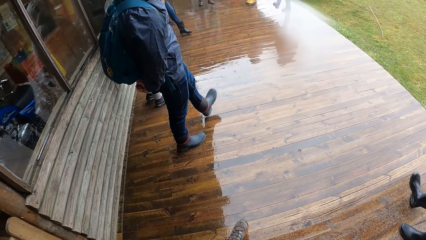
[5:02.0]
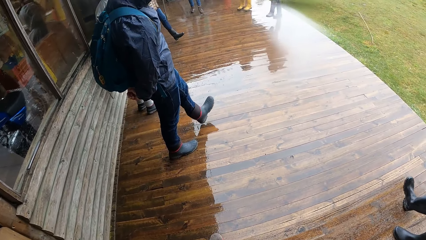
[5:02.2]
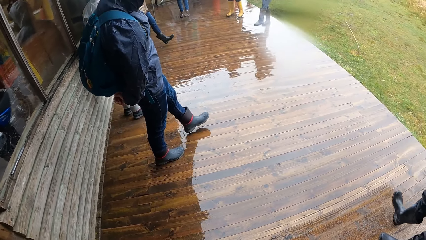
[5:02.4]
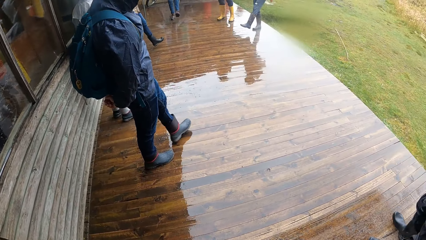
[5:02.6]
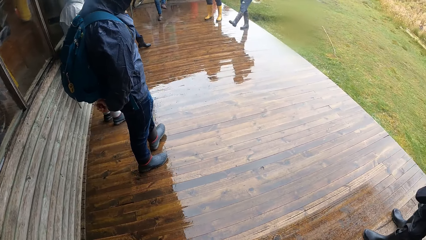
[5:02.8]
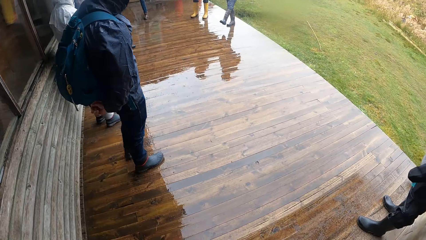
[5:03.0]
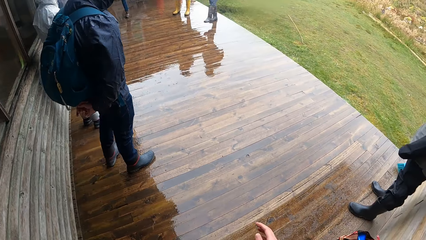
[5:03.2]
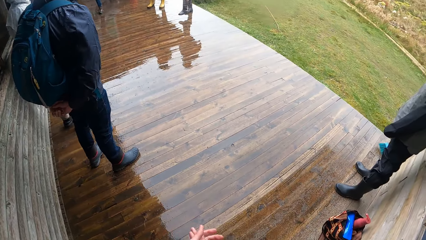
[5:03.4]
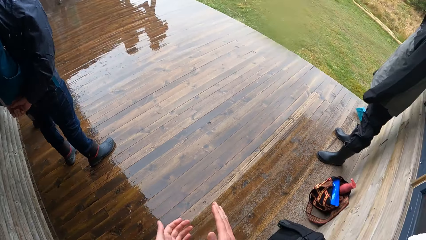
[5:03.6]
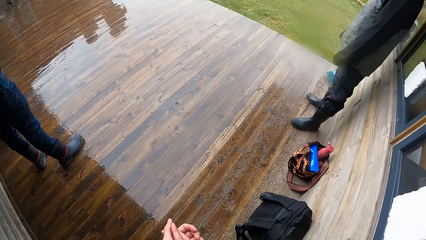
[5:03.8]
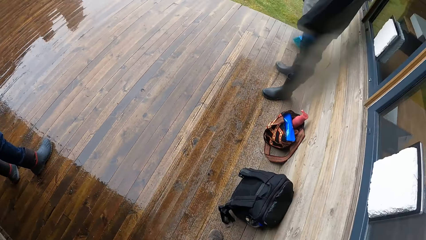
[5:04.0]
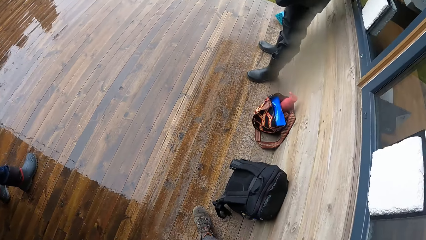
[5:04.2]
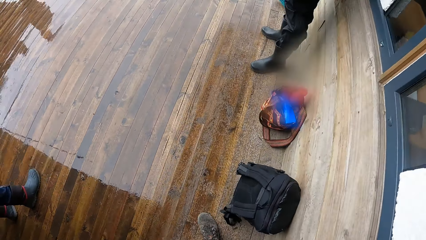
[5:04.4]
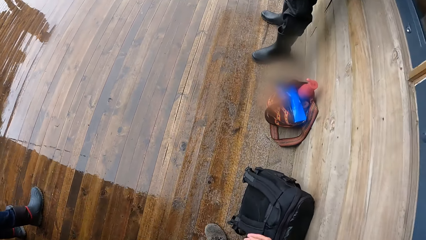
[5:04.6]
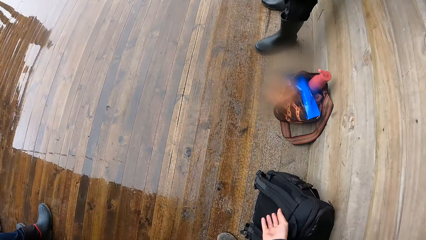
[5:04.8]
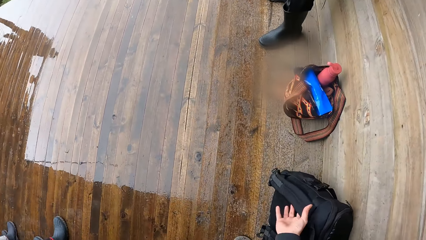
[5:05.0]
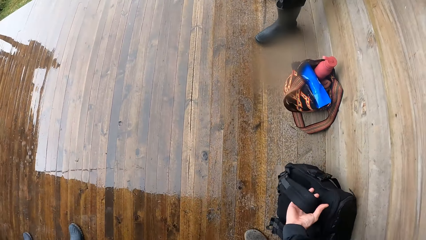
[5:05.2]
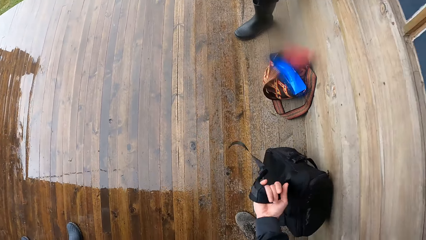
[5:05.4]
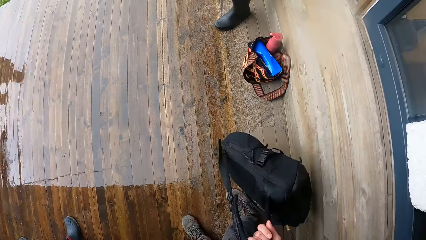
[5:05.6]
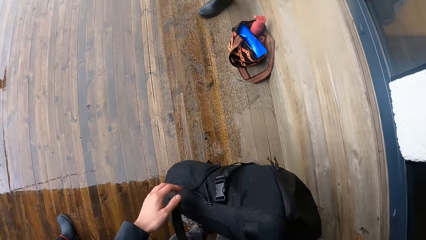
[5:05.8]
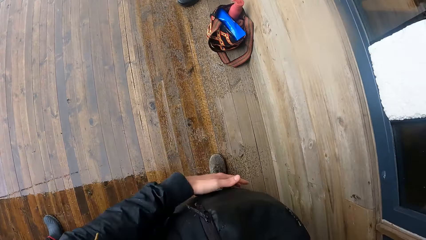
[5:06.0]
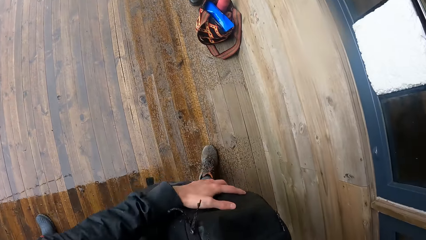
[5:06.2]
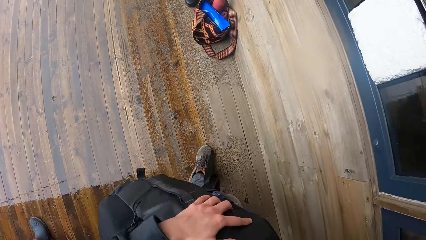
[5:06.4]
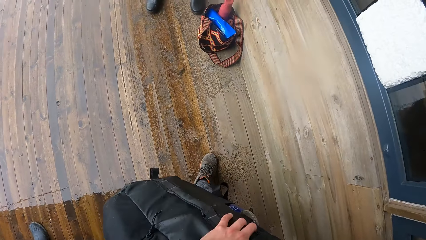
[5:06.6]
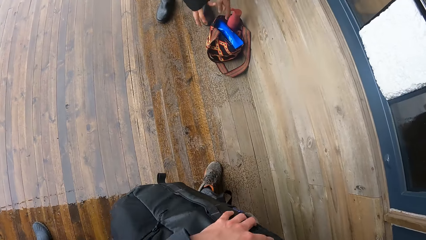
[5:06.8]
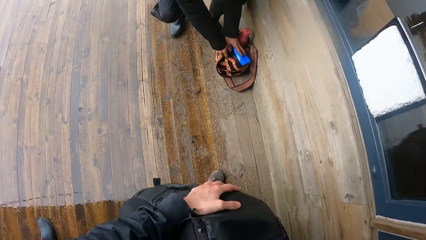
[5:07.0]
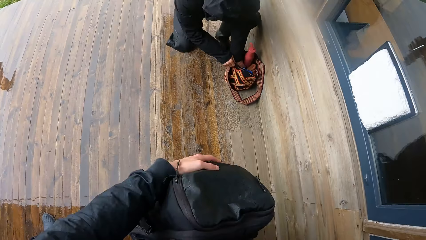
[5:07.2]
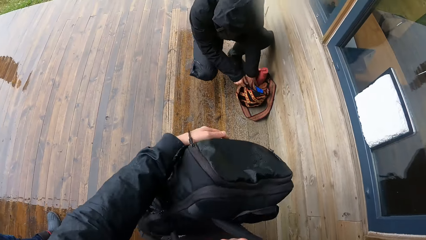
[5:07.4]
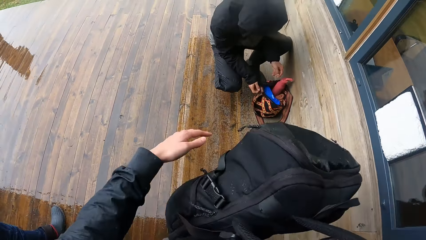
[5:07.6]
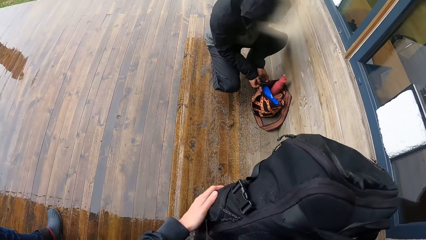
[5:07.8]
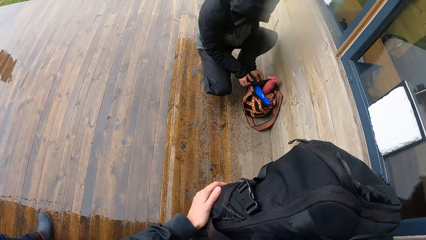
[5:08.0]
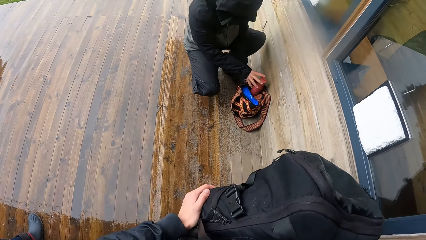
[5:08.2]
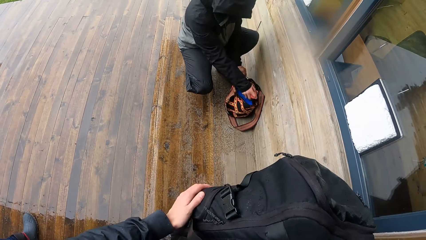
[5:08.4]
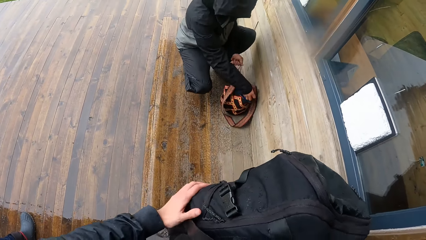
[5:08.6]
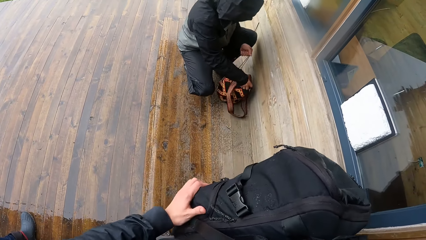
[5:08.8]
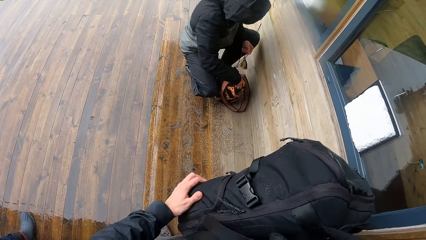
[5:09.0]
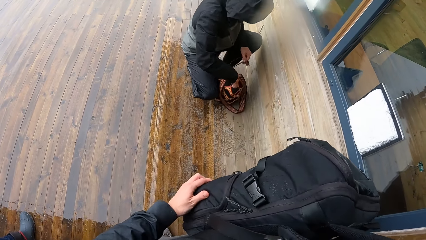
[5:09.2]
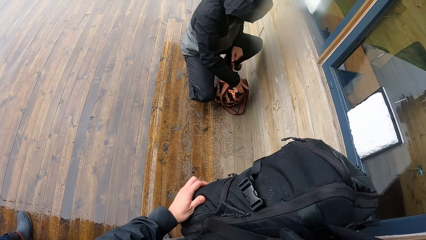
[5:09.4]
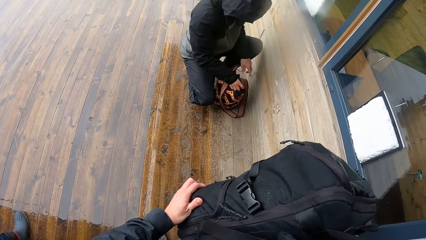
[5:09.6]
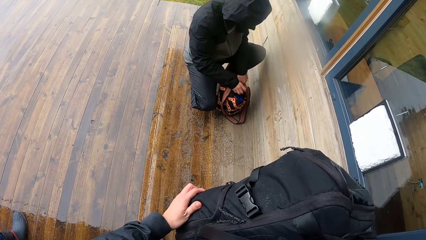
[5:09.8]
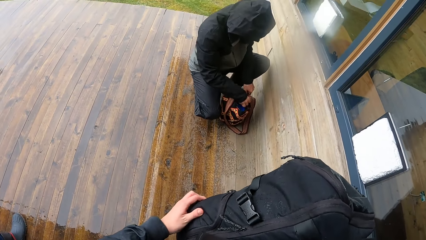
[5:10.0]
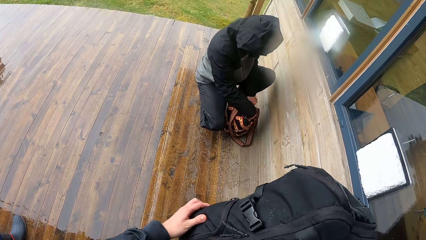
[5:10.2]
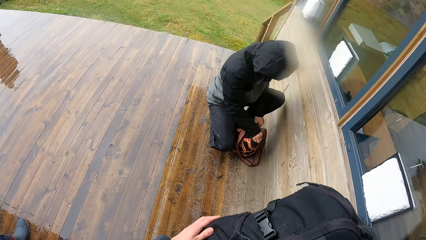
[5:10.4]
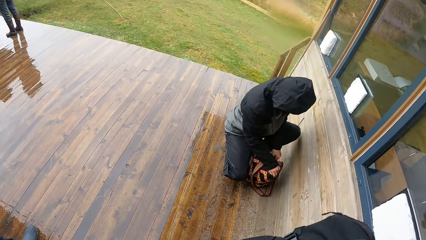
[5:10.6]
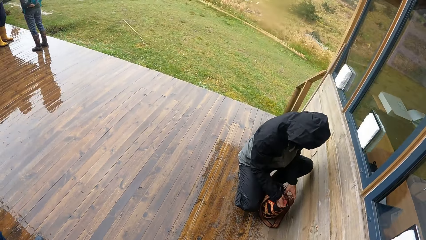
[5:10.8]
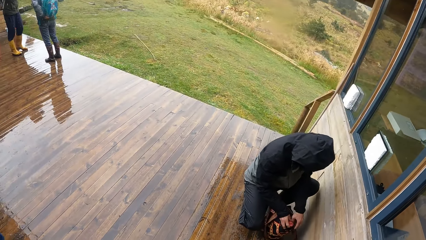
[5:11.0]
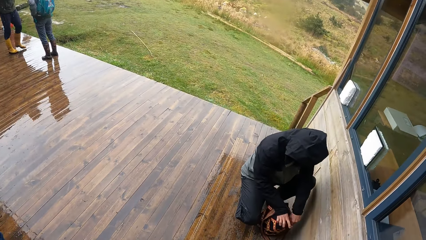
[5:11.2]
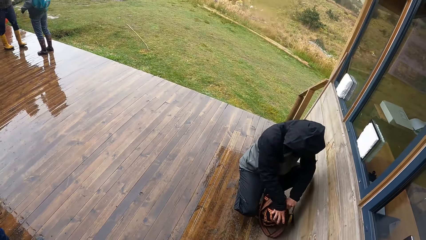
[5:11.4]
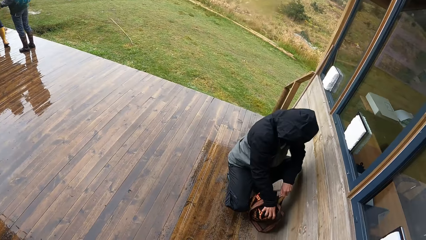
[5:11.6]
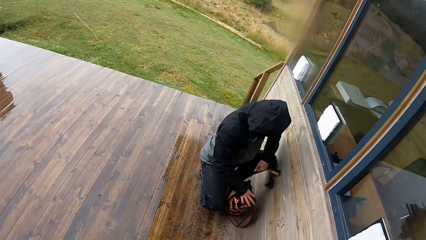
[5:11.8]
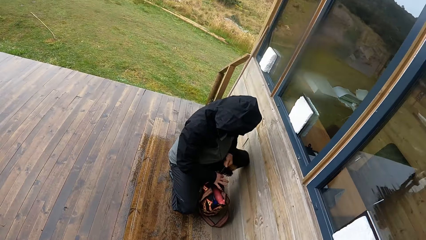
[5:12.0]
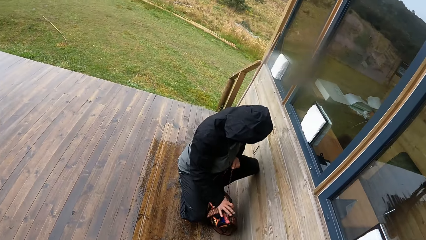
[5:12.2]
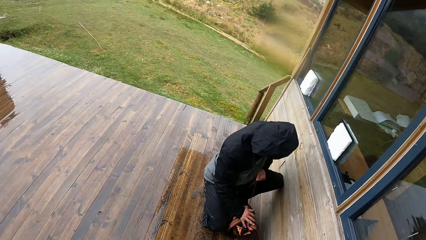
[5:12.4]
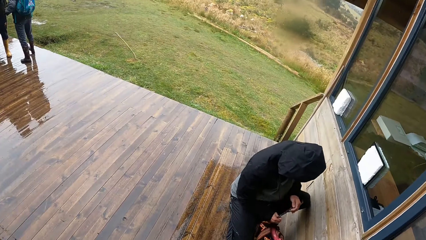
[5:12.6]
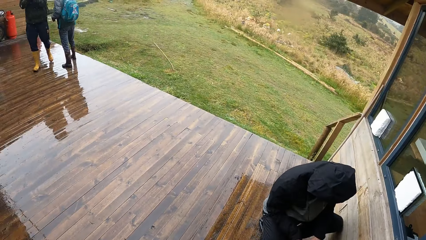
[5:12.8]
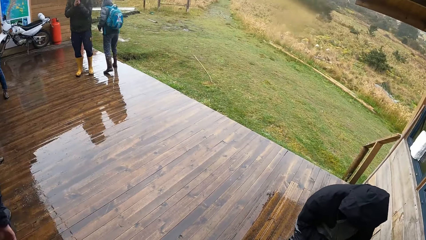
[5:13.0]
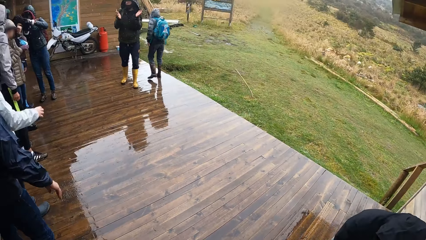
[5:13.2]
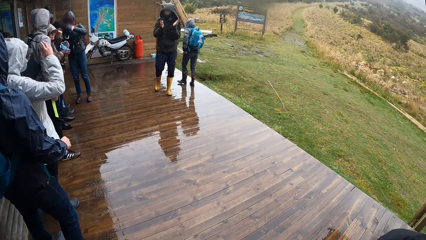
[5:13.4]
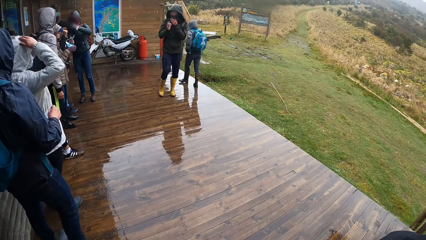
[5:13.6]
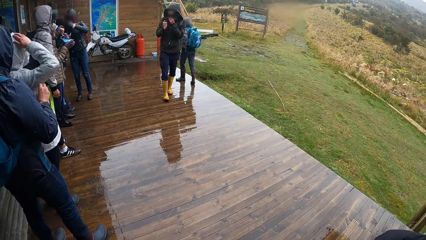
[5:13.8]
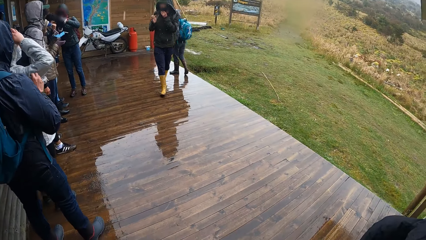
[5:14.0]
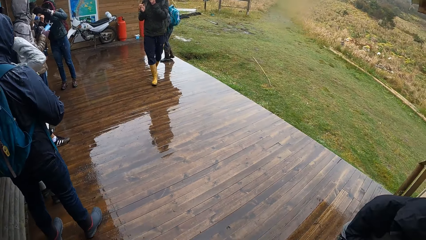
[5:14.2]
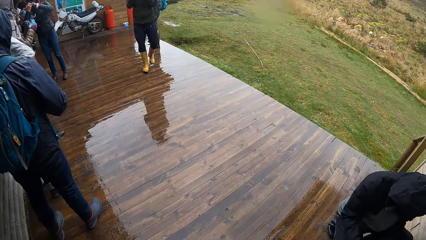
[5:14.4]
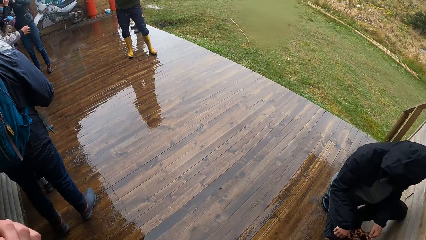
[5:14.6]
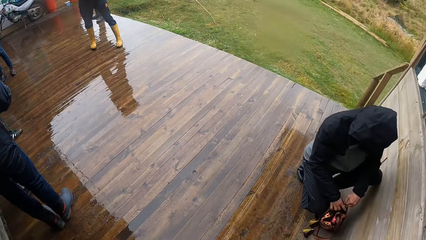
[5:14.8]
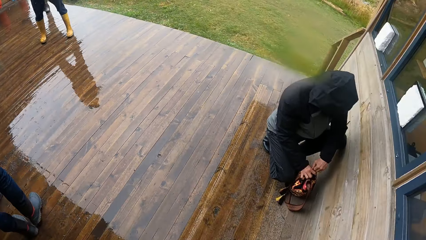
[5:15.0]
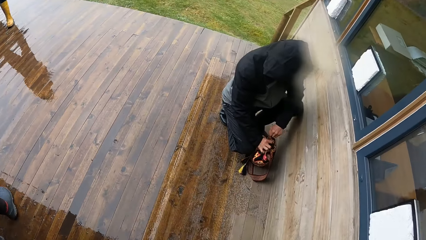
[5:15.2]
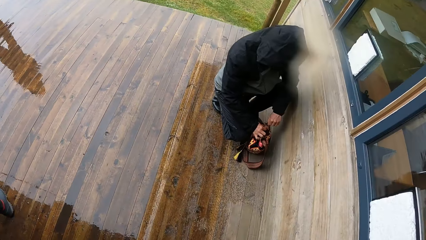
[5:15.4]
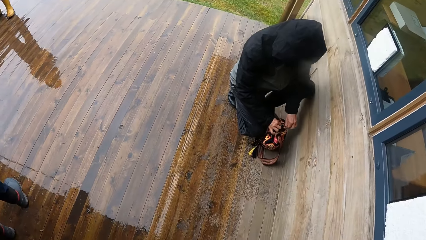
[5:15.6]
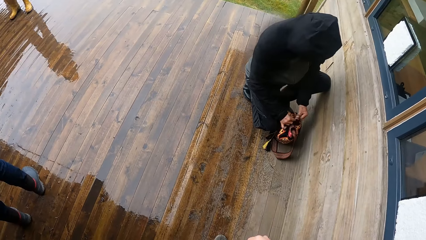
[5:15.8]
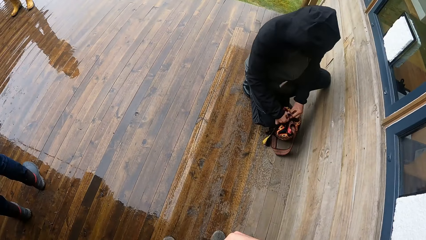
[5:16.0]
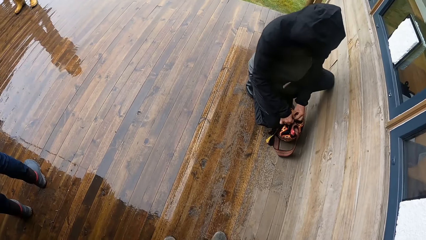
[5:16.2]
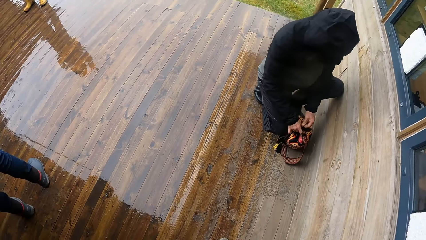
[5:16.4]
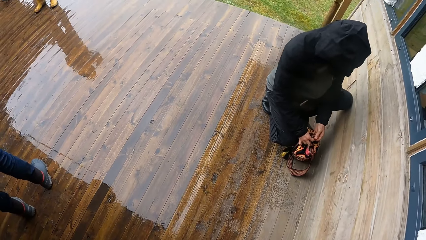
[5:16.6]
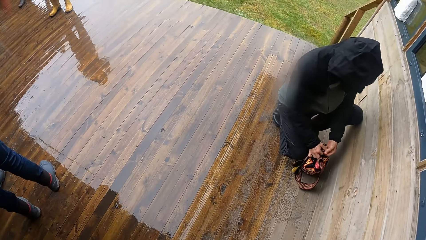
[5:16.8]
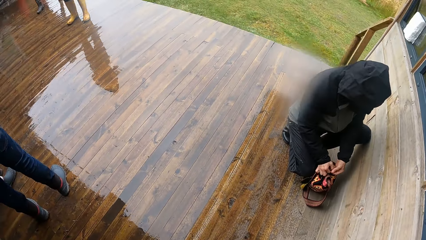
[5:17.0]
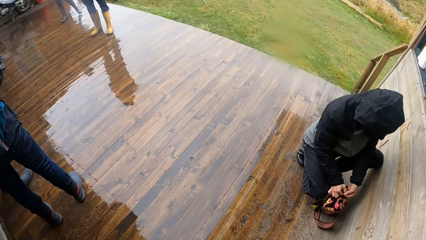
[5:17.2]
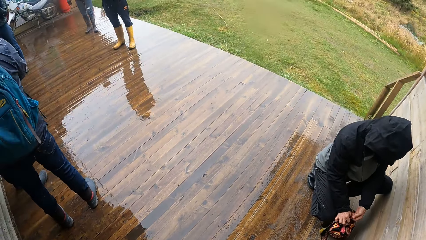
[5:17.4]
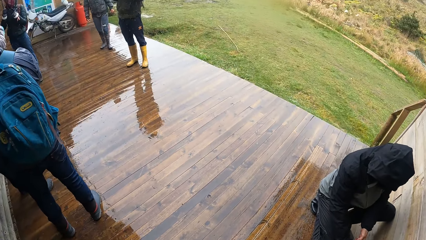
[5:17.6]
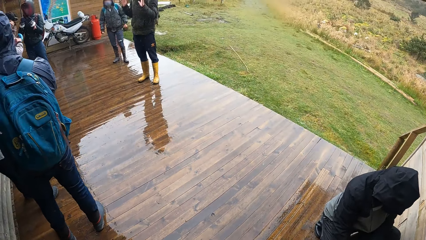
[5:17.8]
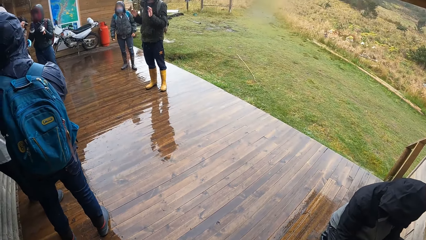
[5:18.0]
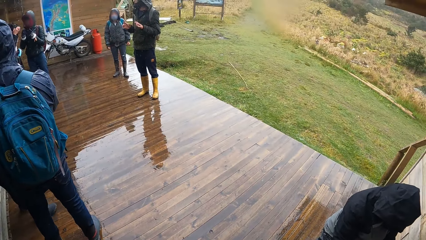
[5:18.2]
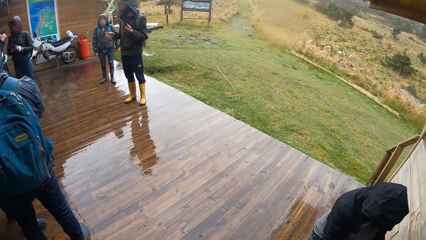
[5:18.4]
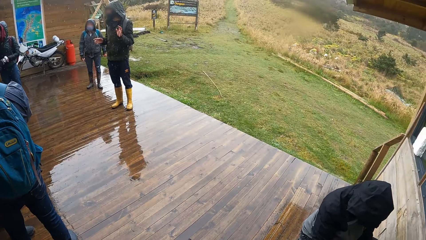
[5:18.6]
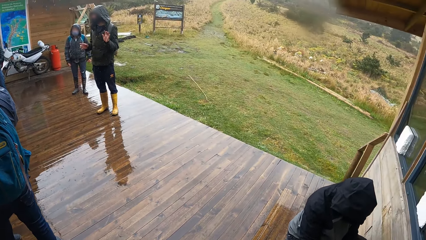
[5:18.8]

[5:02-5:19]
The camera wearer picks up a bag from the floor with his right hand. He holds the bag with both hands. The man arranges a bag with both hands. The camera wearer looks around.
